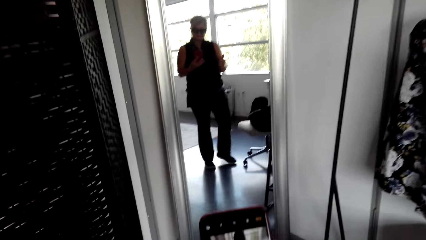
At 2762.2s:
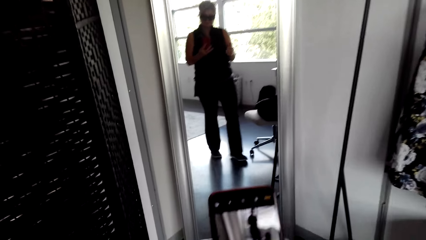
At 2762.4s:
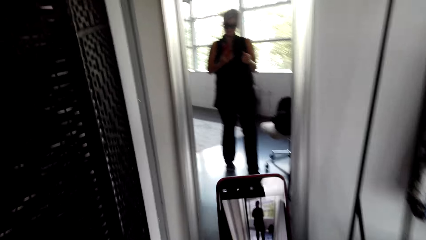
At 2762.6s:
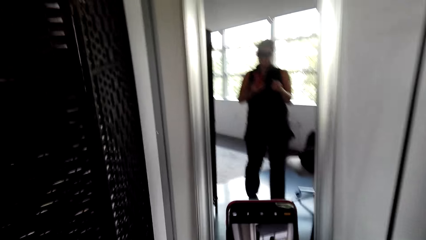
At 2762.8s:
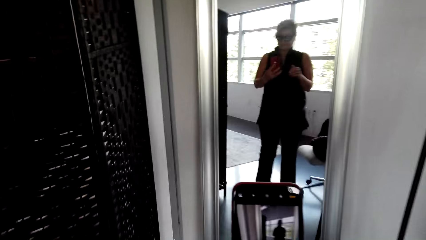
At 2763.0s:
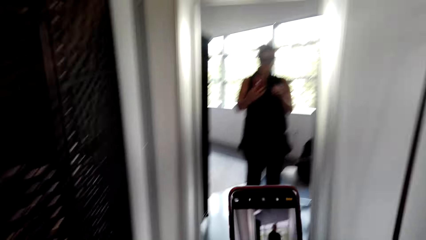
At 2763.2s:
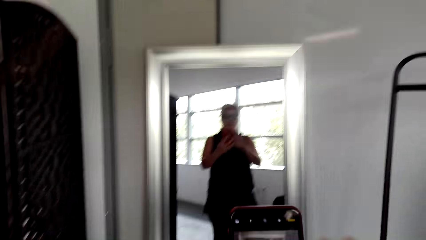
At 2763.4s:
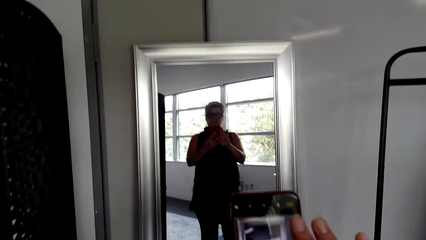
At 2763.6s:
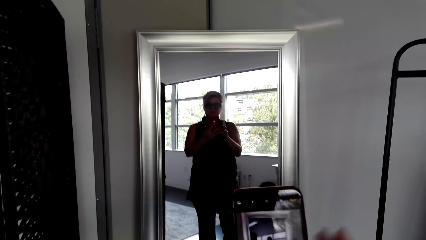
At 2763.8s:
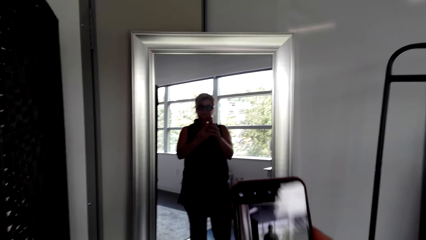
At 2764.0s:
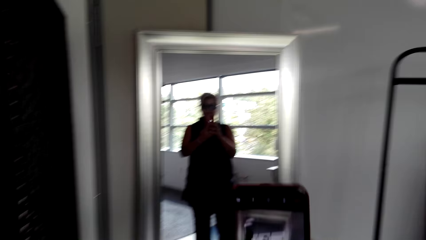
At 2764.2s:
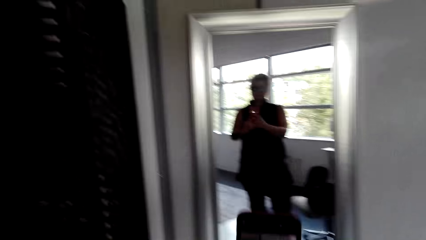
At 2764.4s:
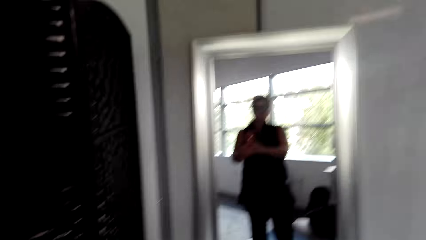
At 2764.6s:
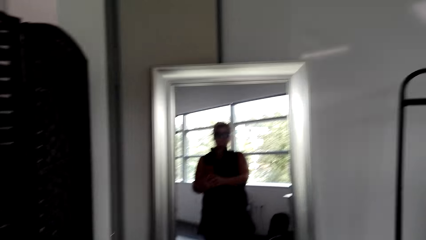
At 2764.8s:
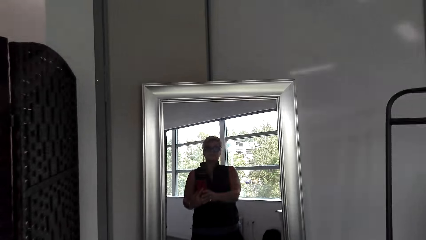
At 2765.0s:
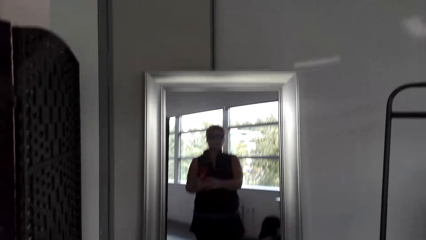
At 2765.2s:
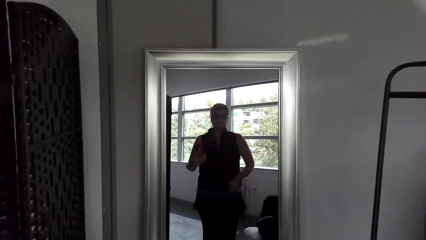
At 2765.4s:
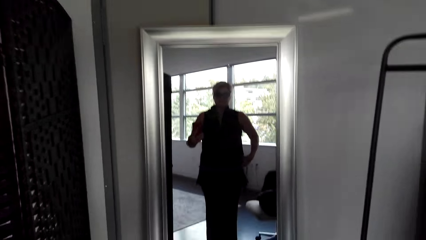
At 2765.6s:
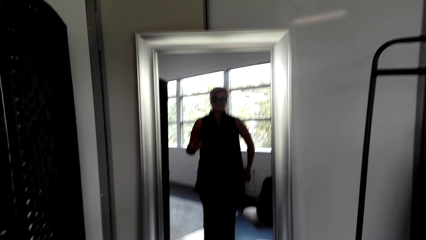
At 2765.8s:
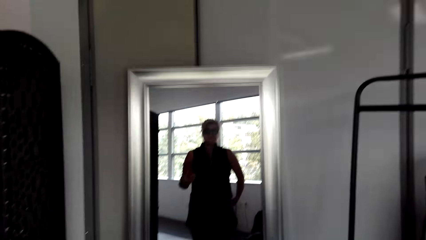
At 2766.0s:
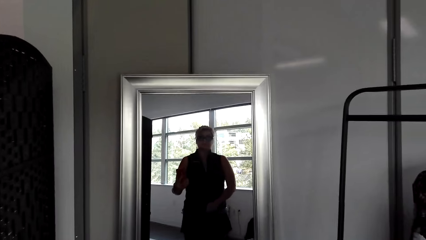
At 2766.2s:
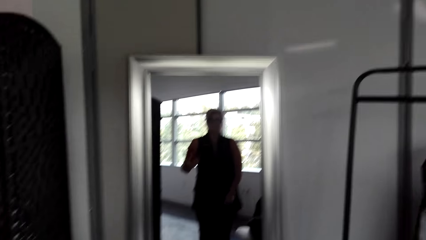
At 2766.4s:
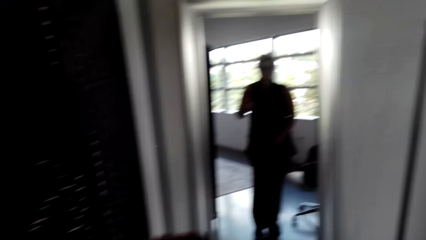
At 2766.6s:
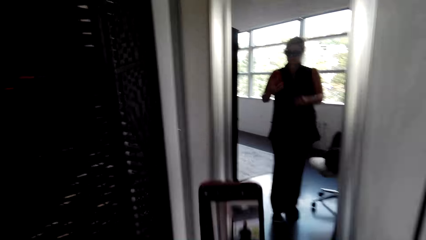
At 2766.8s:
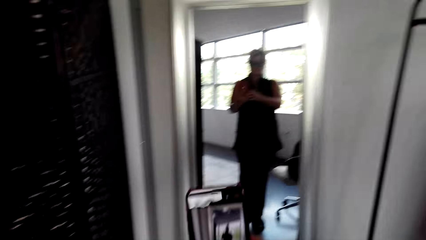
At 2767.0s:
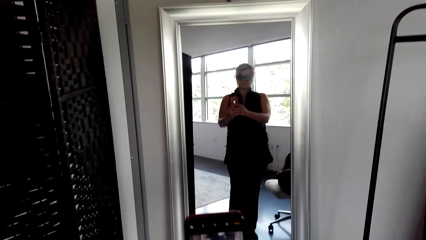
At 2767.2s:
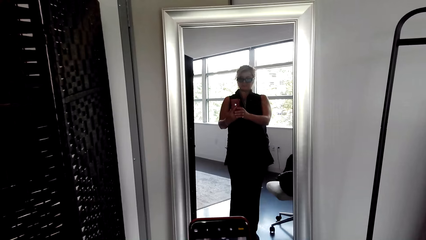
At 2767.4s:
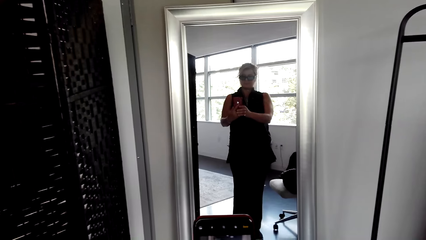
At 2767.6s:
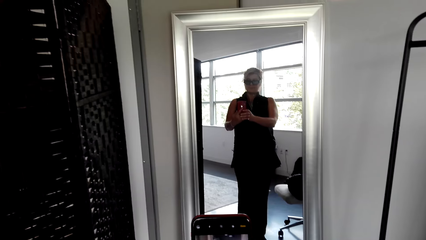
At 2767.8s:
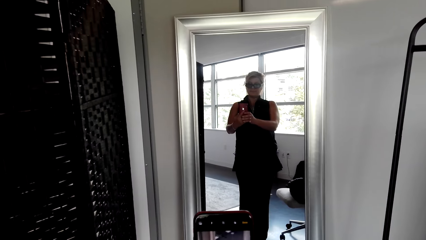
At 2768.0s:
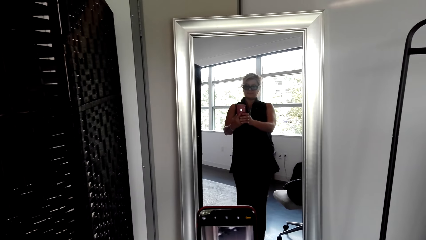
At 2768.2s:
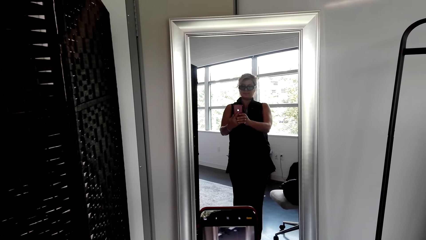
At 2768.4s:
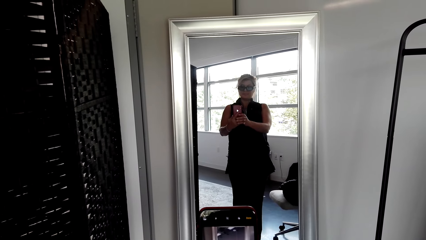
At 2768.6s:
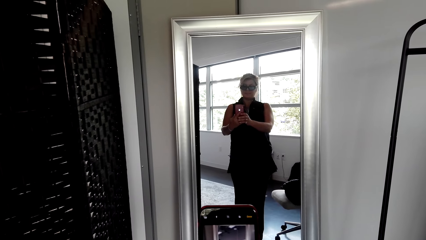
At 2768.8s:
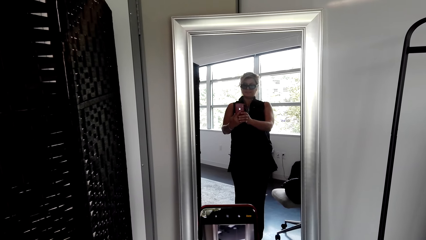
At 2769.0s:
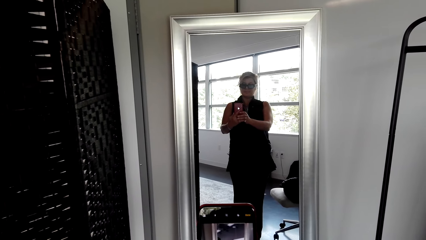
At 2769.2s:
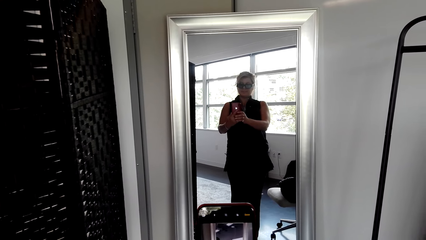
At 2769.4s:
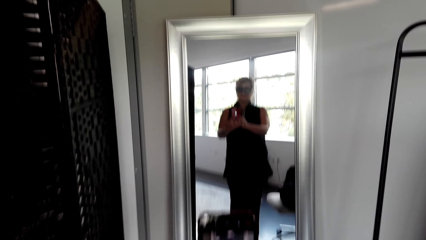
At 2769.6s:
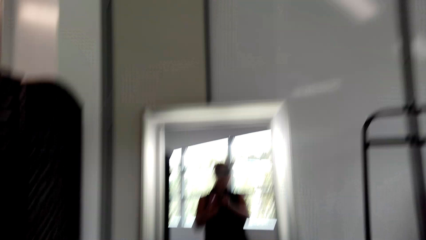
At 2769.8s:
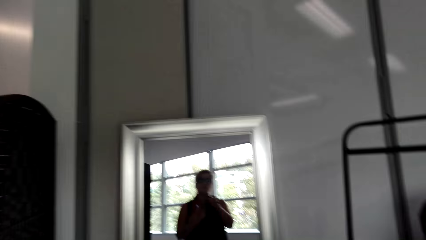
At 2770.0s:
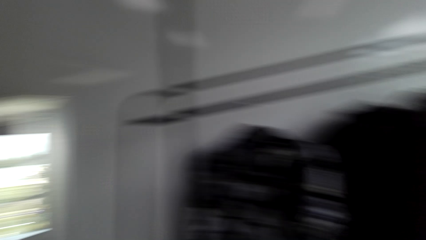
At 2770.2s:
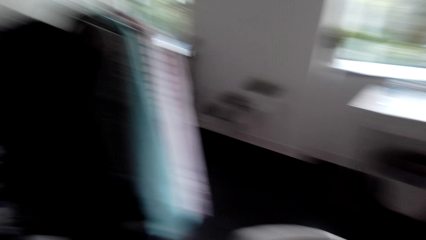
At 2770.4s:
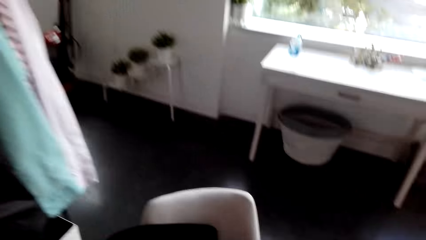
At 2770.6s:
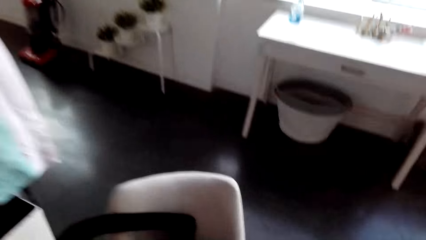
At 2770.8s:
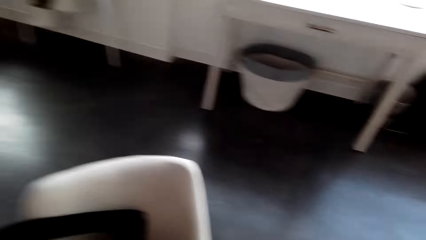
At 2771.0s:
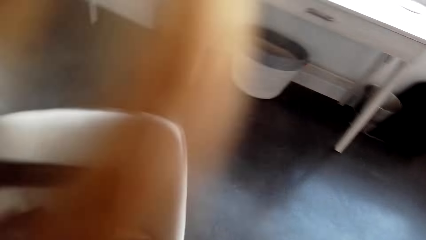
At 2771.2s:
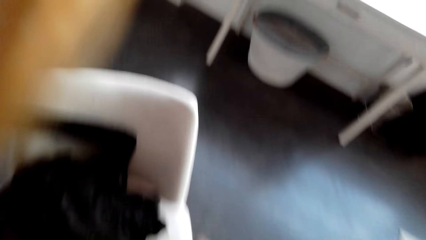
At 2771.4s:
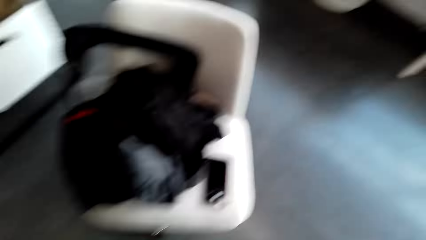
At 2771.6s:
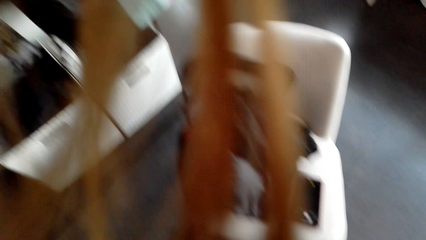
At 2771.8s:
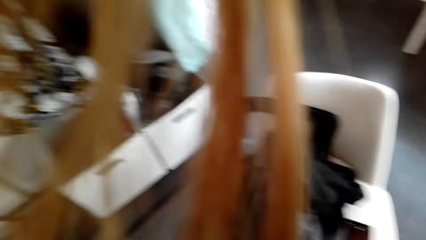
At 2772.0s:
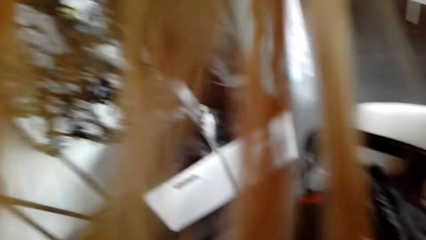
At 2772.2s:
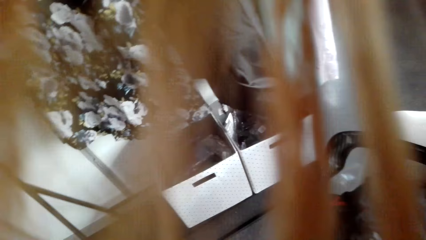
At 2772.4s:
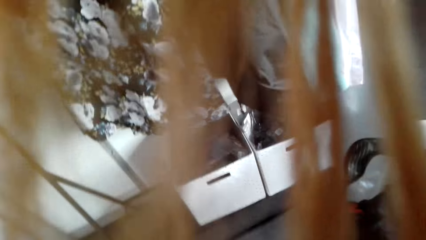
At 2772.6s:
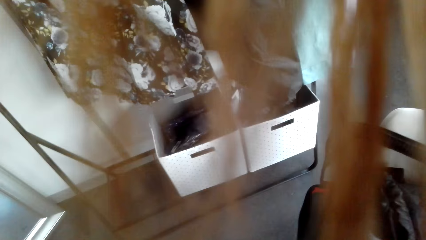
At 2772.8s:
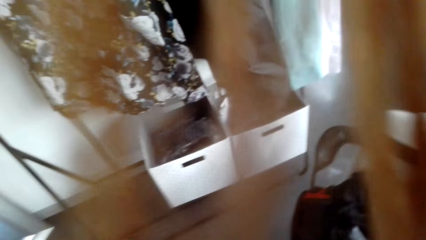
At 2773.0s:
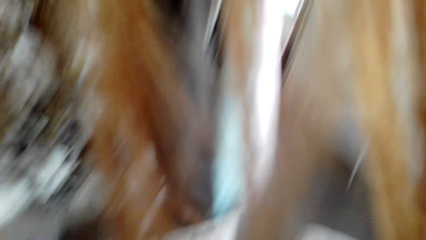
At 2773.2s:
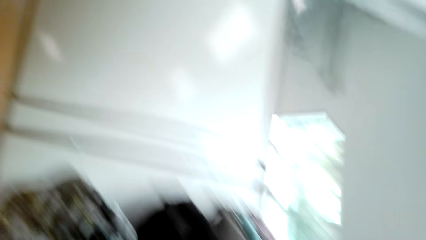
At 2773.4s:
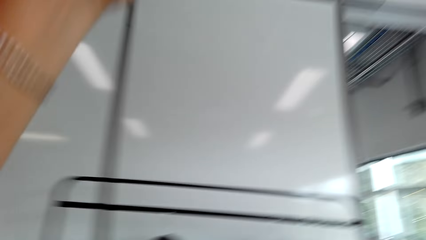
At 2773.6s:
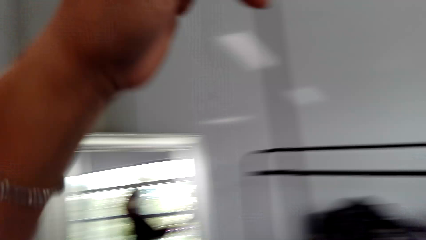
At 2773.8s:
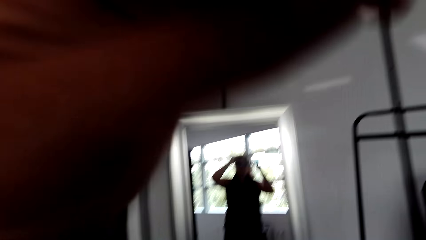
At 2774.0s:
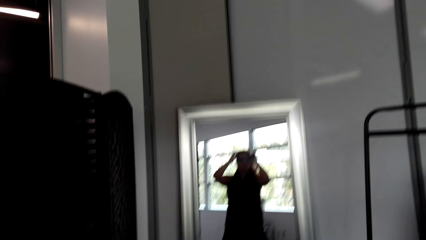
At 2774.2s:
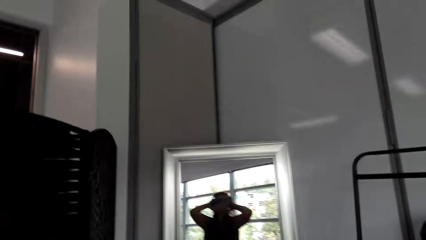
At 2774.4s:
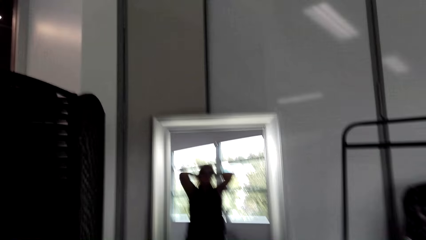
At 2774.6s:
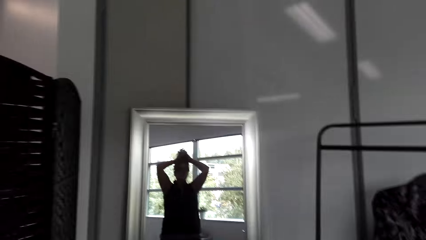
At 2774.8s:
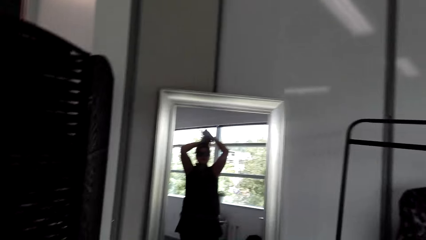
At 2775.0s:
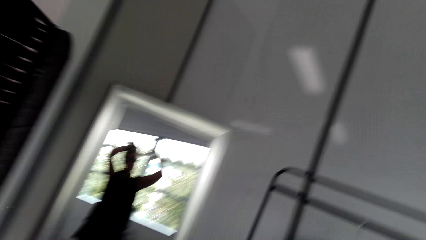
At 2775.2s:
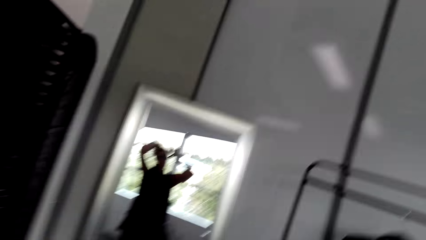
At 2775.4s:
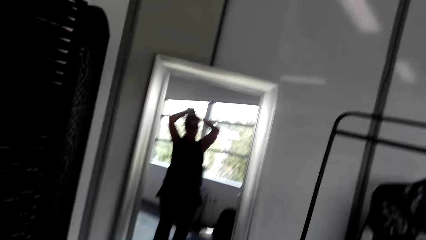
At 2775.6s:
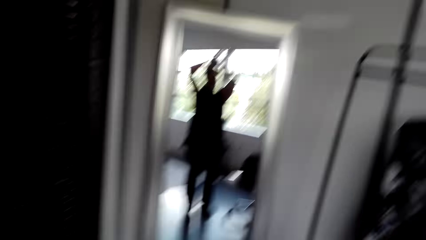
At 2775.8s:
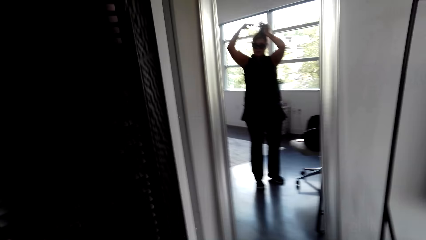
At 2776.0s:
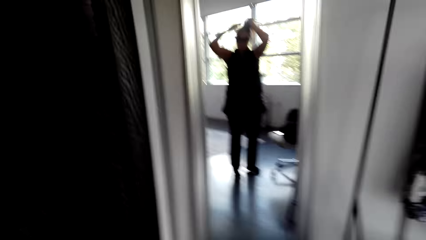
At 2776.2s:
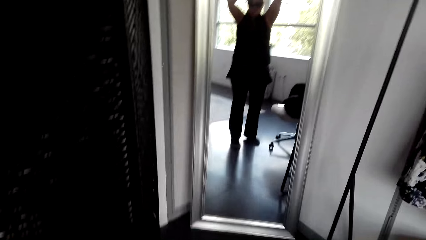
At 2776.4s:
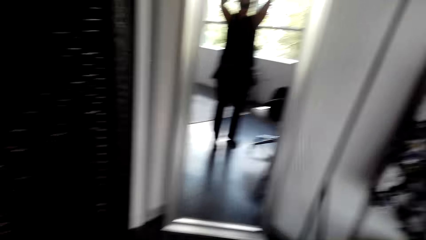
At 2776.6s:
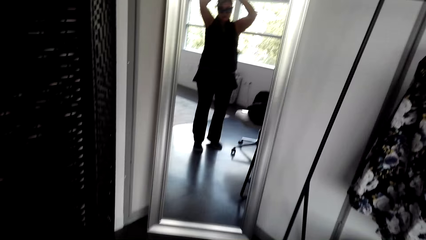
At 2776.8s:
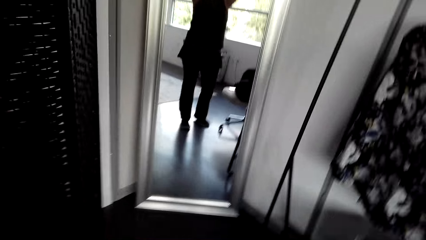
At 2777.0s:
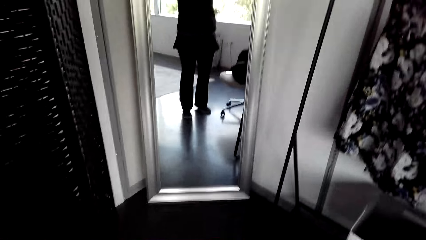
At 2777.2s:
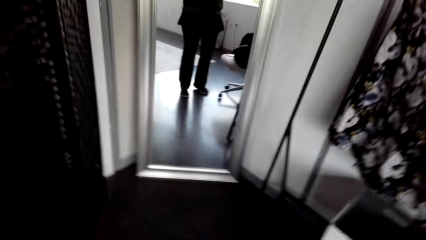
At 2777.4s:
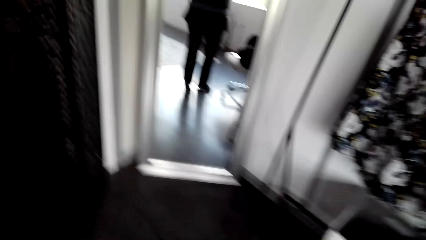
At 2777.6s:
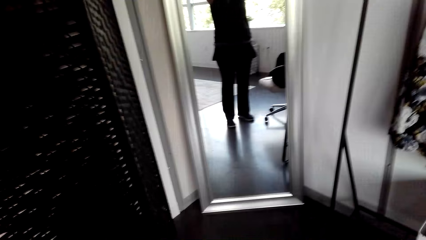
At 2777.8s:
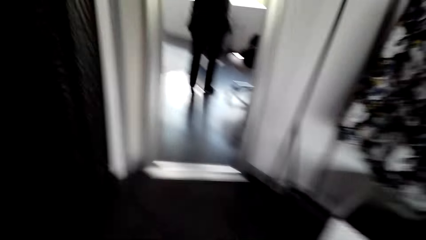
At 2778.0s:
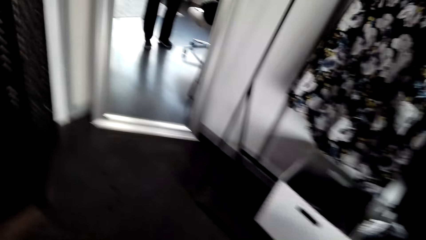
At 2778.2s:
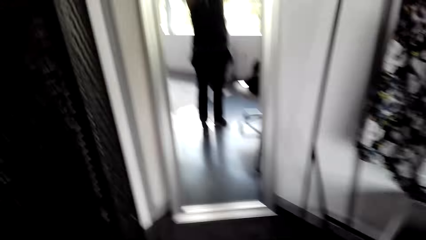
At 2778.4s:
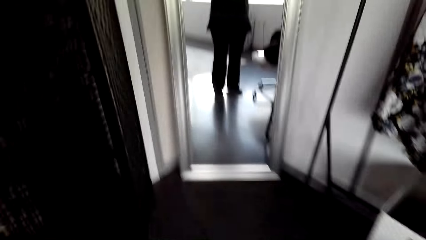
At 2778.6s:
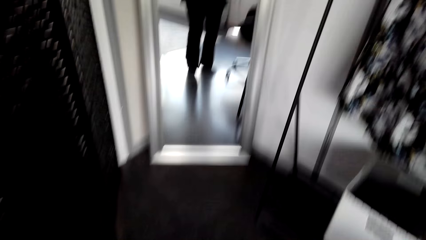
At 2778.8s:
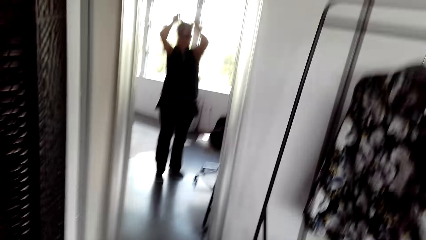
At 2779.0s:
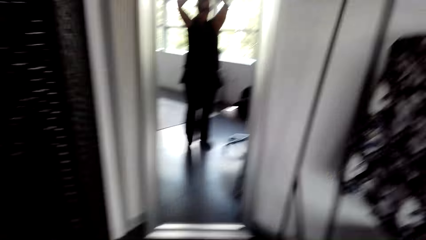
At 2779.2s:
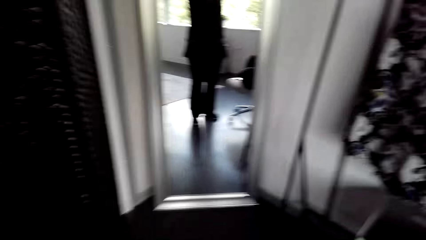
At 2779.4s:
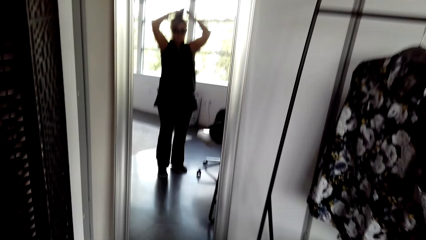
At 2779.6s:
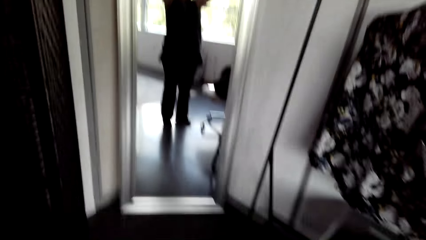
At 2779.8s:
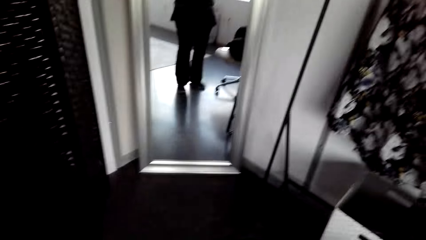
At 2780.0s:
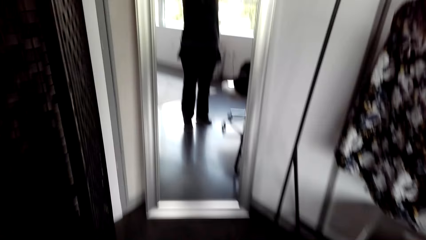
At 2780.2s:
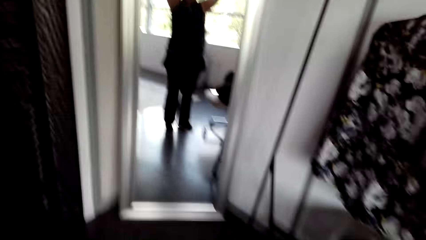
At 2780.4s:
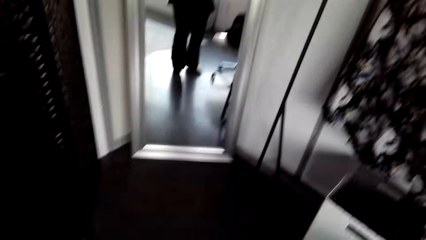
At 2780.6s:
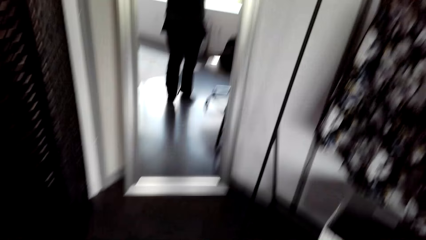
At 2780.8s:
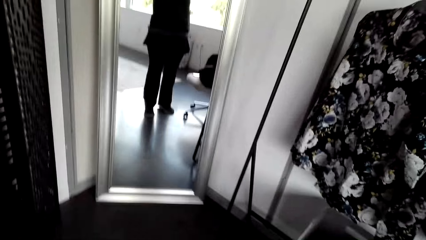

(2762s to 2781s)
The camera wearer takes a selfie. She puts her phone on the chair. She holds her hair. She clears the hair blocking the camera.
